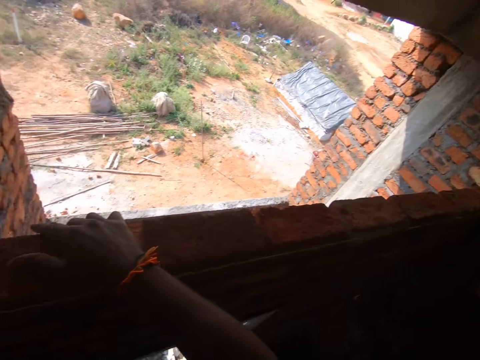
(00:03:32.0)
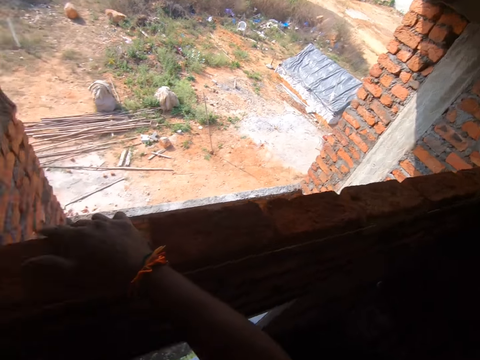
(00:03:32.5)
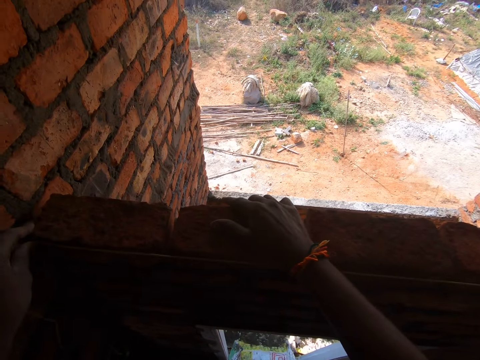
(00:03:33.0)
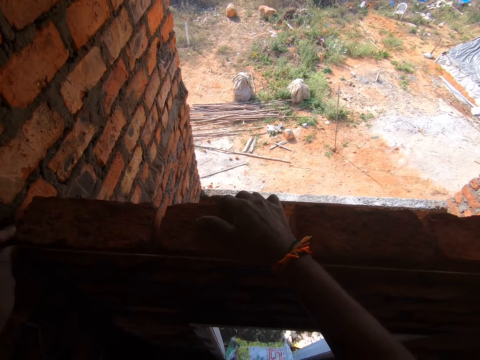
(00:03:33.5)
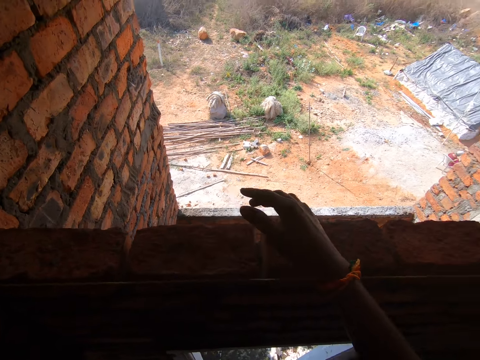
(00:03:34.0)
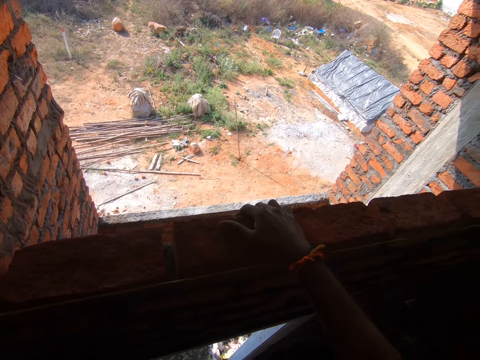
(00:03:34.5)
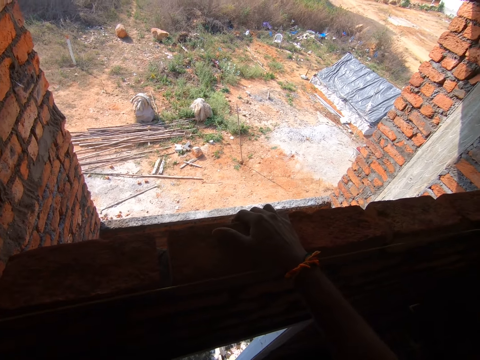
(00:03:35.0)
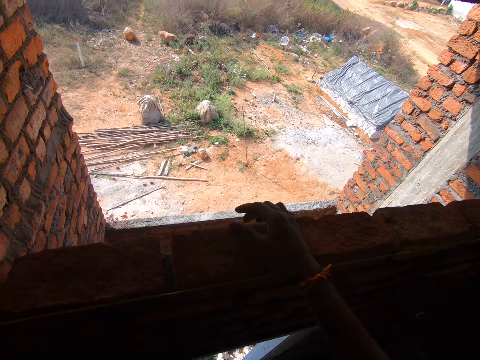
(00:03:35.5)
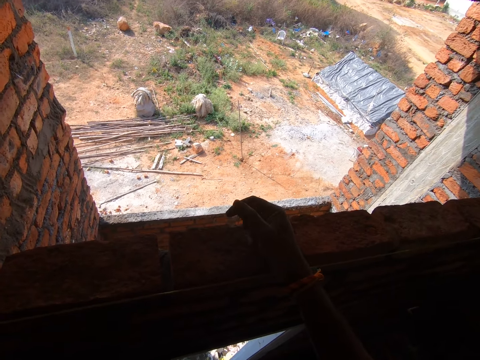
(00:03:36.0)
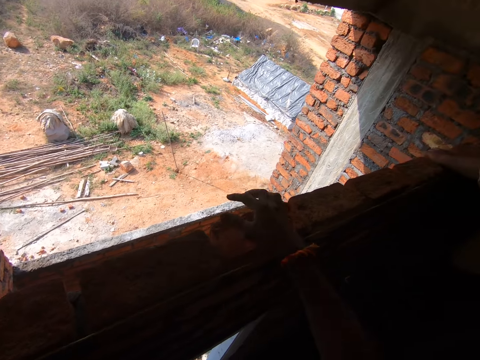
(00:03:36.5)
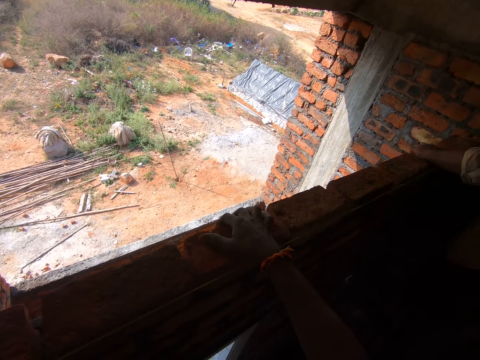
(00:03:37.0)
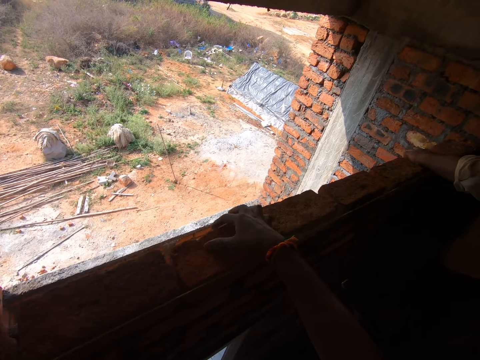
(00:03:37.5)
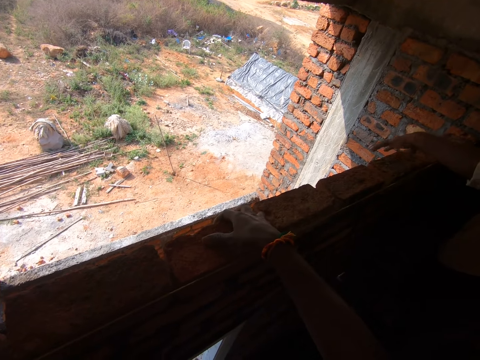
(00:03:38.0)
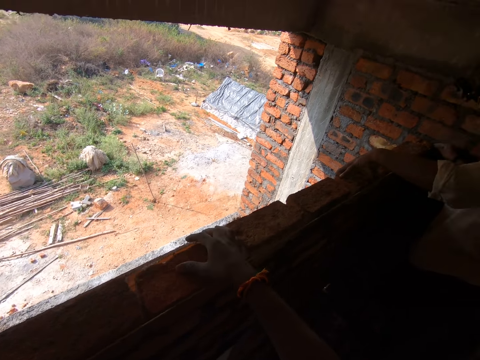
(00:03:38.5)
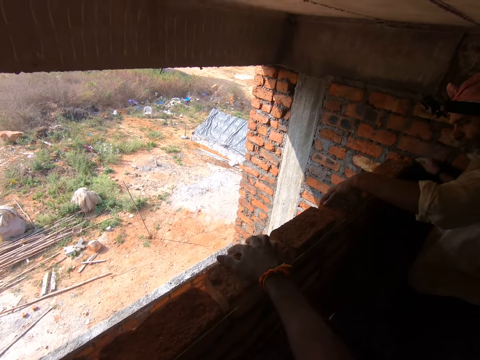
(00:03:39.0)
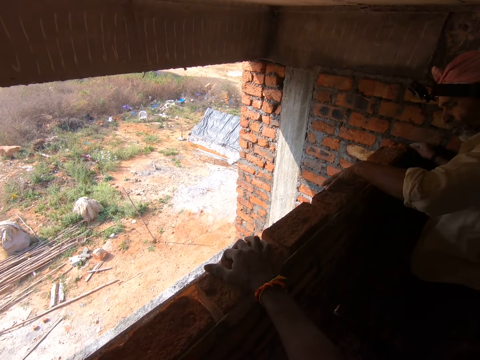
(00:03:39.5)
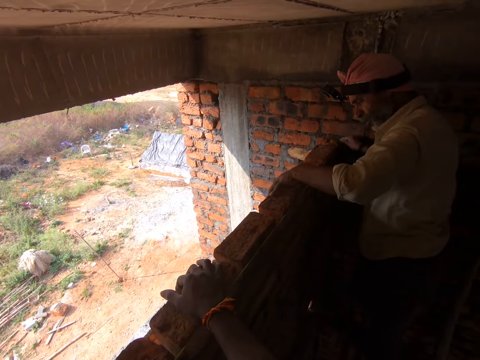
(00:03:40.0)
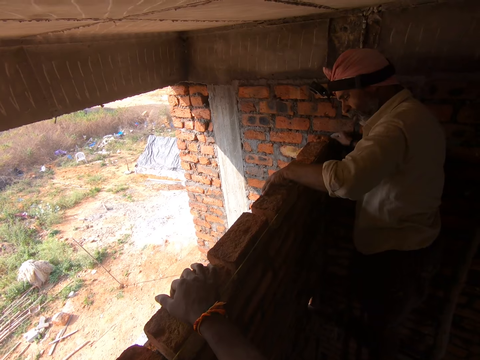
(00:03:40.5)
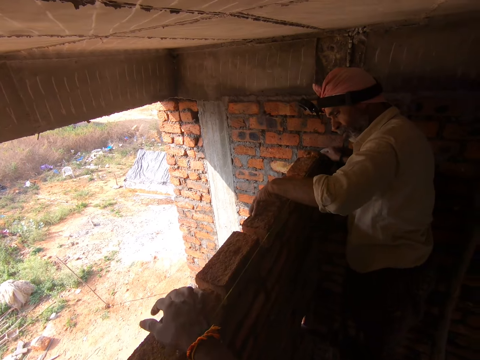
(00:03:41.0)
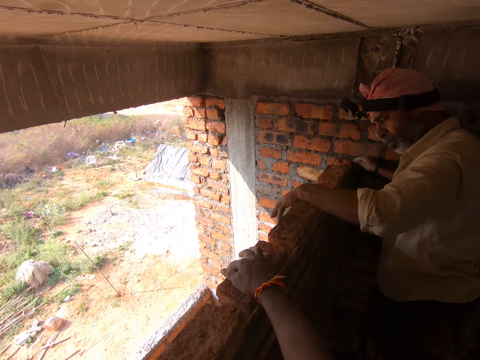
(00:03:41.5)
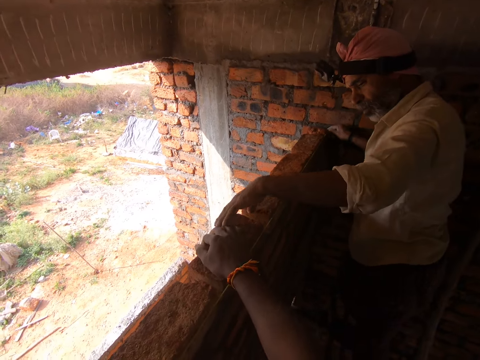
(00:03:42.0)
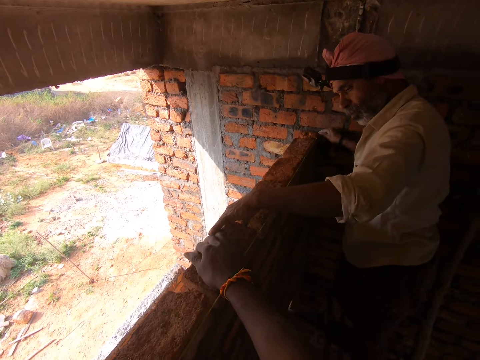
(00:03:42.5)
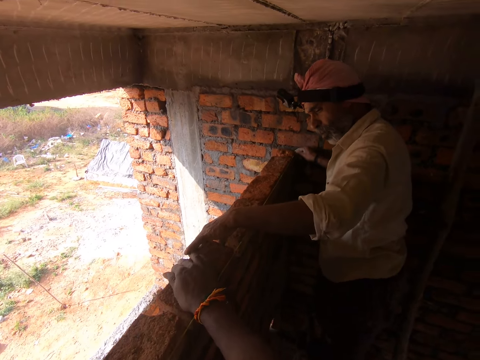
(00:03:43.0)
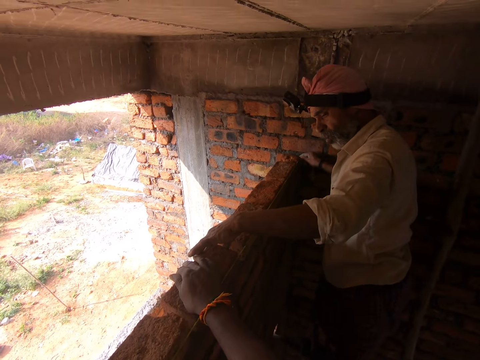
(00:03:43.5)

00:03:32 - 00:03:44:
A man stares at the wall. The man adjusts the bricks on the wall.

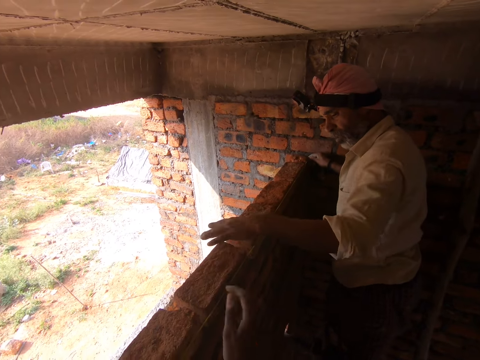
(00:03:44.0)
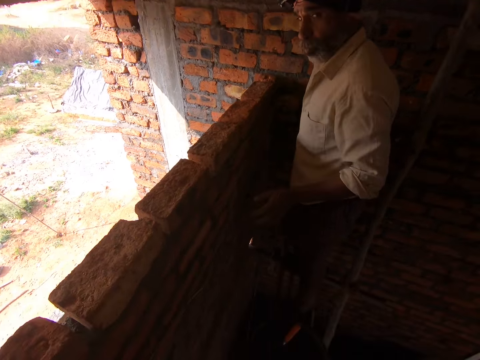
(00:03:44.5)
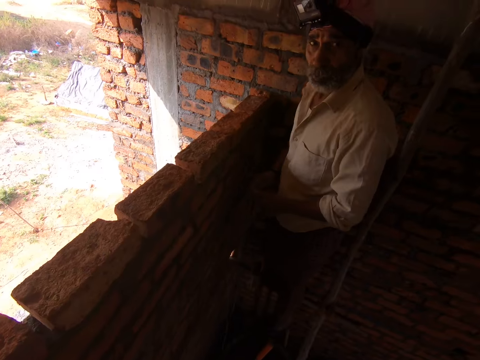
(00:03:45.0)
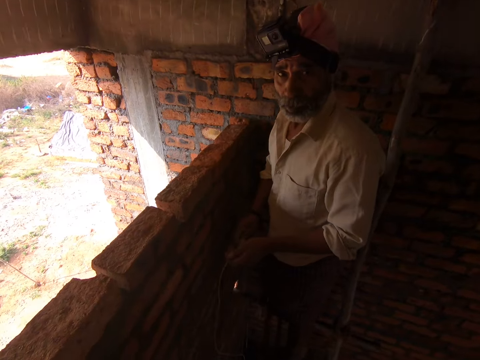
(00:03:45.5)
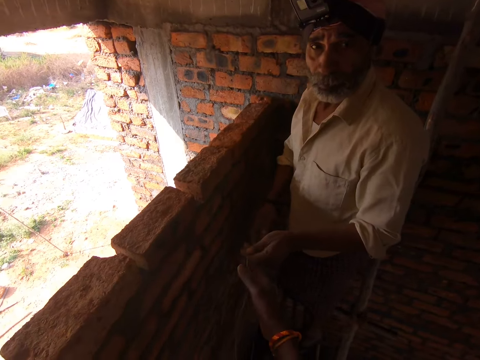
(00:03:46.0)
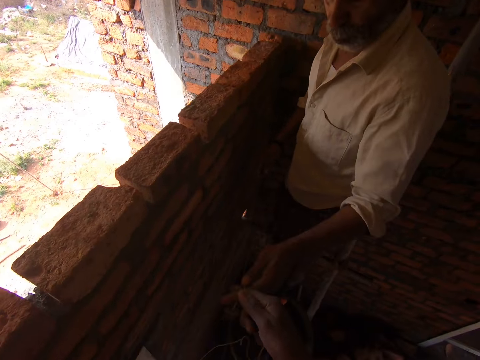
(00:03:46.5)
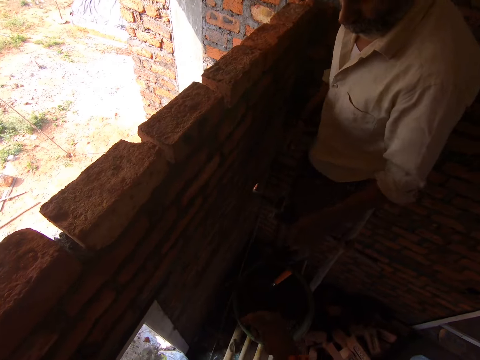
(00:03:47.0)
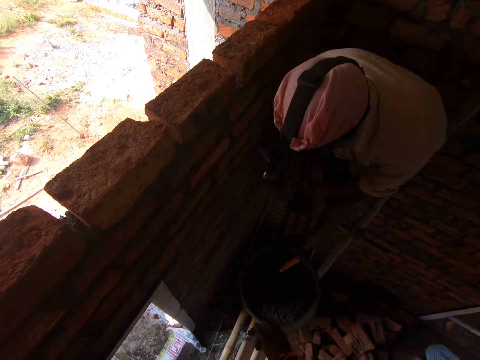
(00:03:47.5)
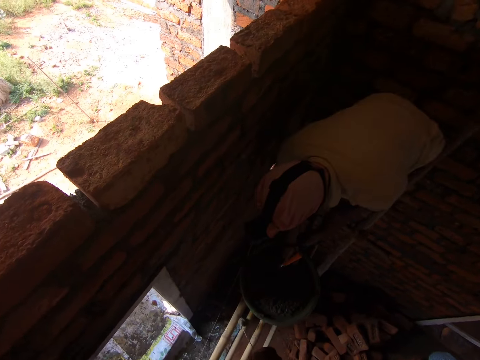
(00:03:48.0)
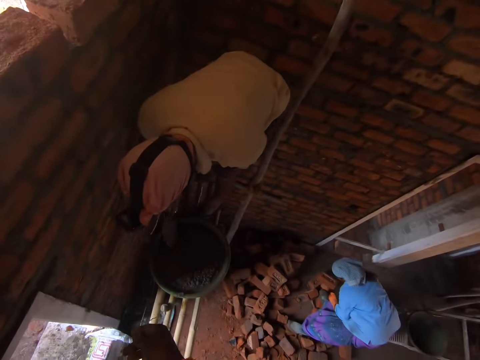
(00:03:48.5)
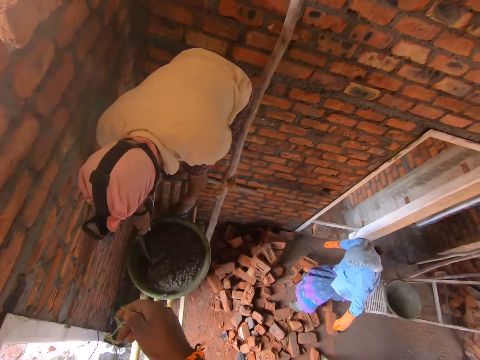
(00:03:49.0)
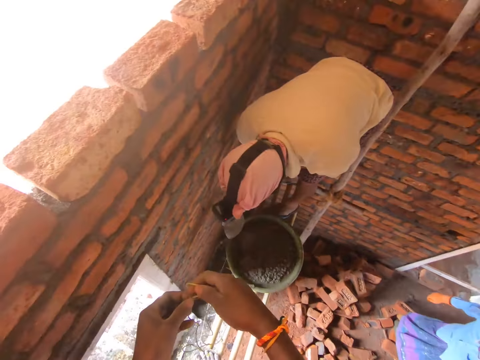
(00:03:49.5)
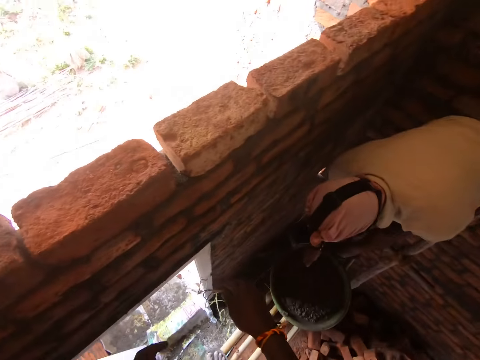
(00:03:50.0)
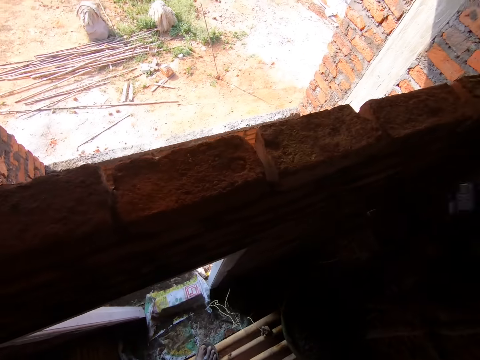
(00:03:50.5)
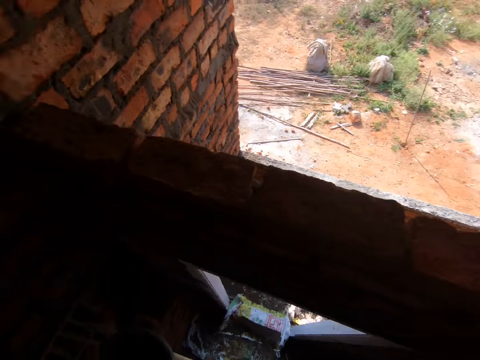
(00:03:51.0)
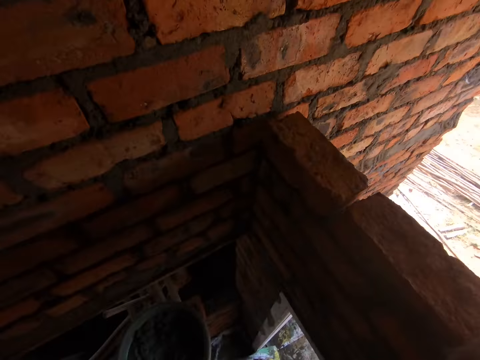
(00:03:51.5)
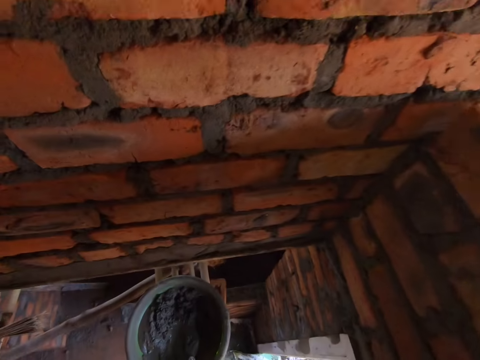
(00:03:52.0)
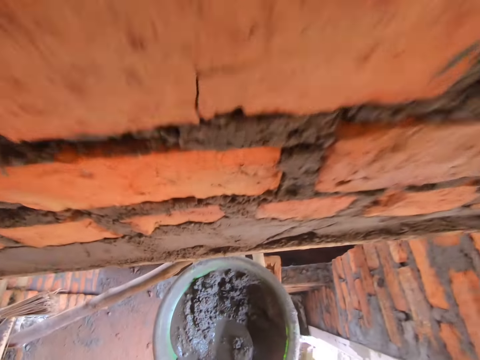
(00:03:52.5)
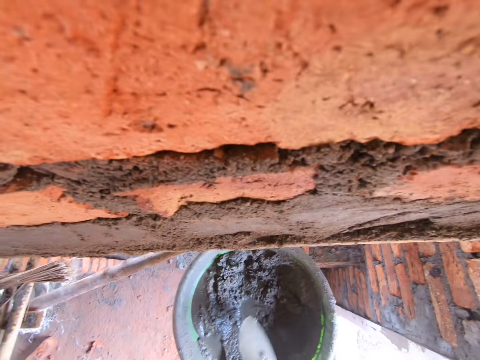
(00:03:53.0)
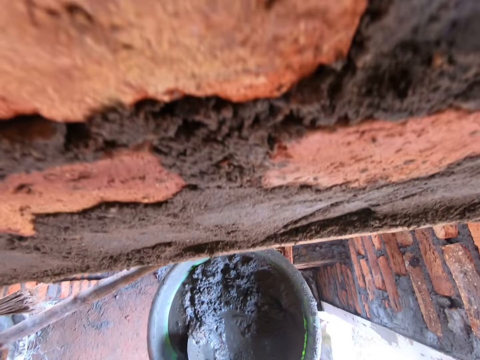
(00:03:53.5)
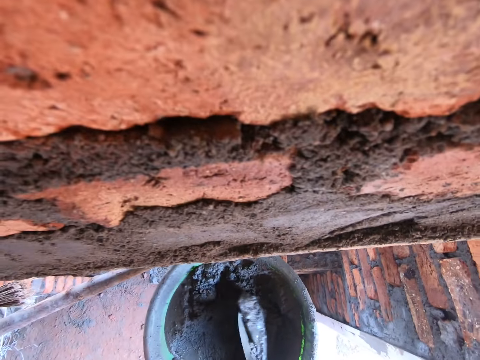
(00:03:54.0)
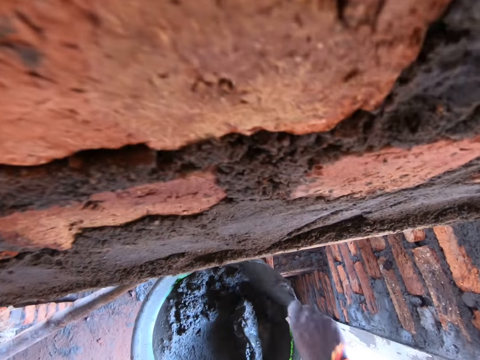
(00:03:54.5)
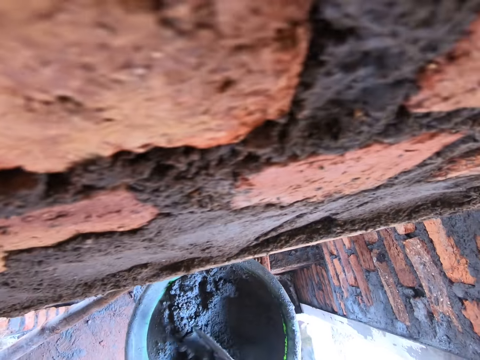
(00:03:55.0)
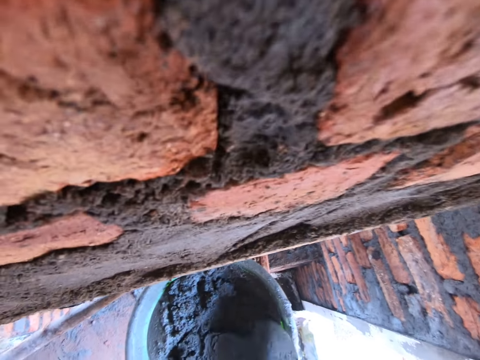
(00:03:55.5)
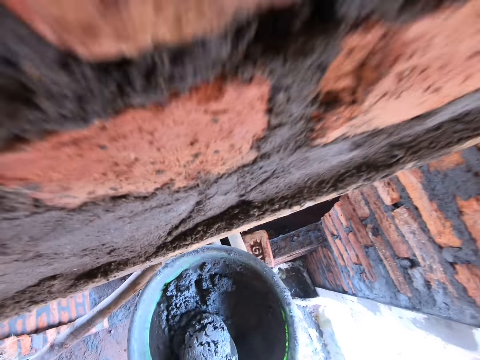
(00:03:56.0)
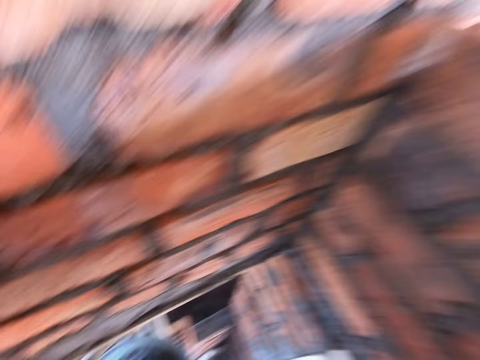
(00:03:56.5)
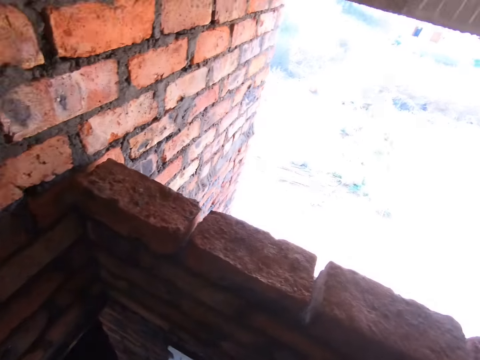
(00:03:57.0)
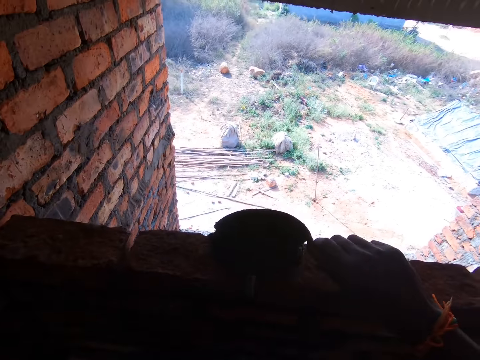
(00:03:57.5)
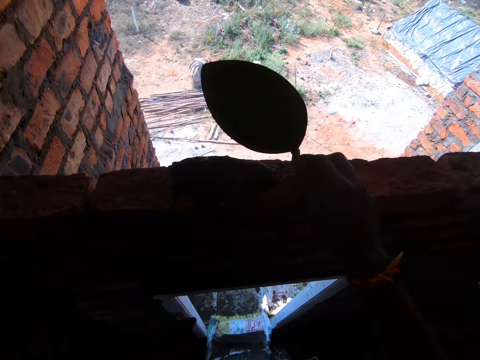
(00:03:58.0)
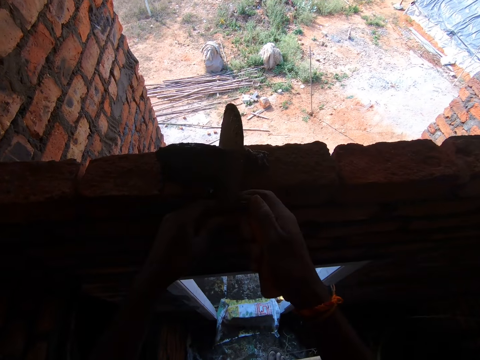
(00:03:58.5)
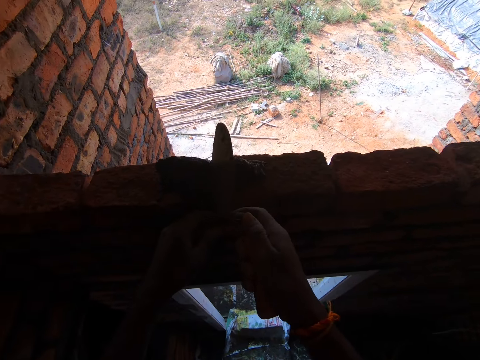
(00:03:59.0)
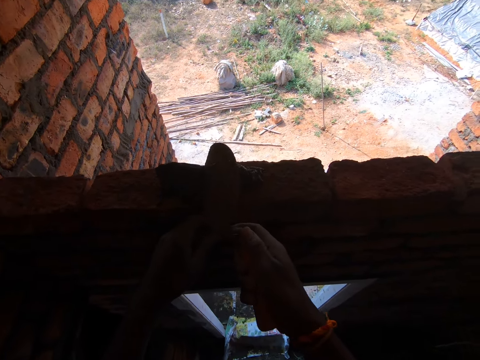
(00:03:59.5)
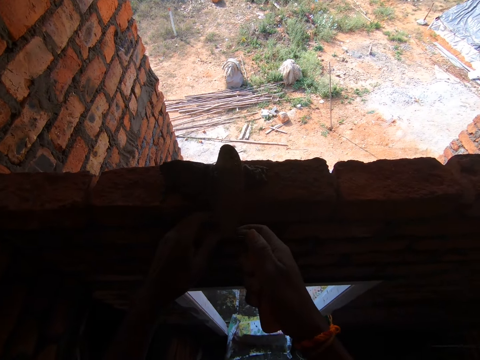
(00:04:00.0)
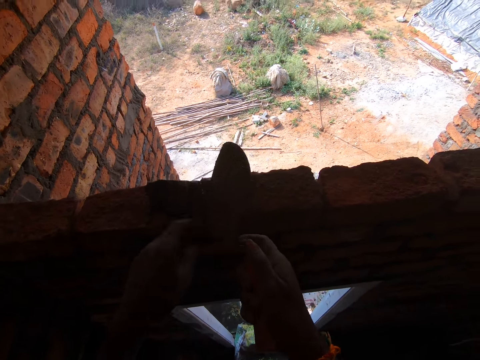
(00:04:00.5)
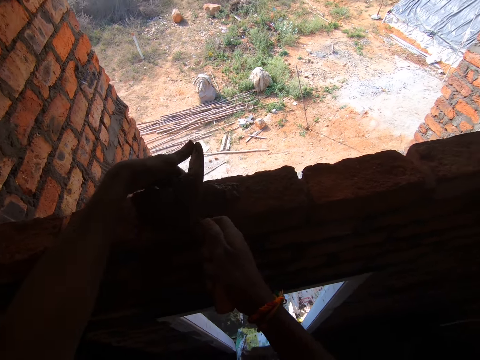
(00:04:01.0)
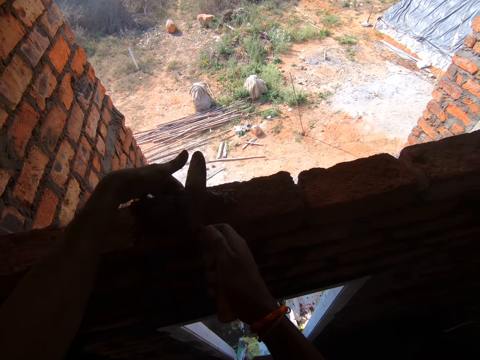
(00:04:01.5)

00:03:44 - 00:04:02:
A man converses with the camera wearer. The camera wearer stares at the wall. The man stares at the camera wearer. The camera wearer picks up the plumb bob from the man. The man passes the plumb bob to the camera wearer. The camera wearer looks around. The man picks up the trowel. Another person walks on the bricks. The man scoops the mortar. The camera wearer drops the plumb bob down. They stare at the wall. They pick up the trowel. They mix the mortar. They scoop the mortar with the trowel. They pour the mortar on the wall. They press the mortar between the bricks. They move the hand. They press the mortar between the bricks.
